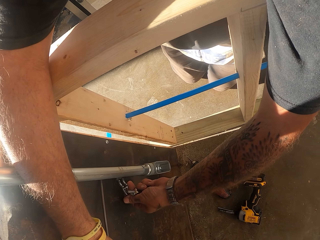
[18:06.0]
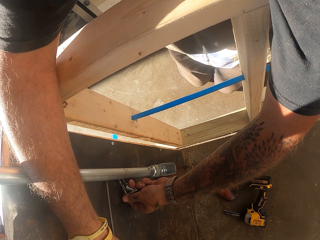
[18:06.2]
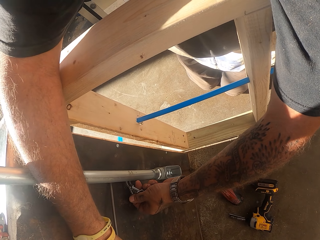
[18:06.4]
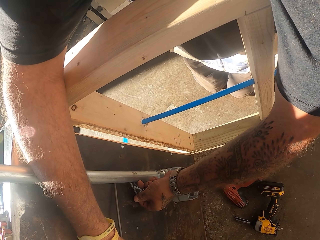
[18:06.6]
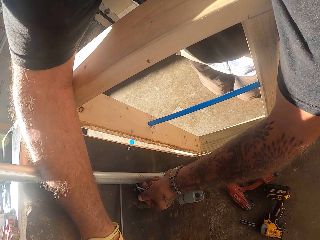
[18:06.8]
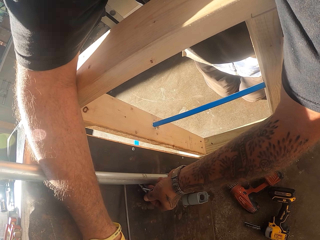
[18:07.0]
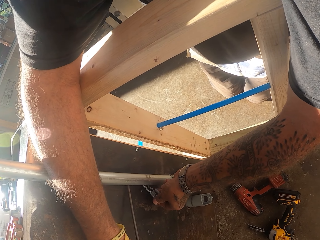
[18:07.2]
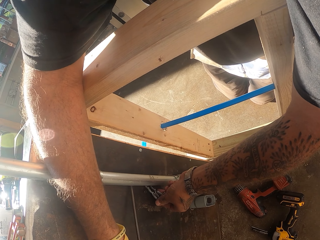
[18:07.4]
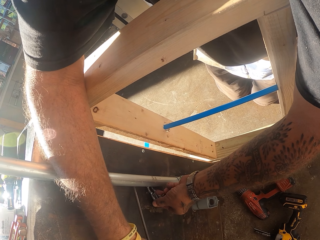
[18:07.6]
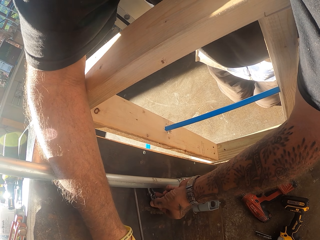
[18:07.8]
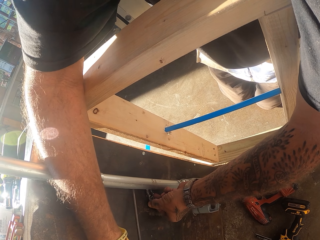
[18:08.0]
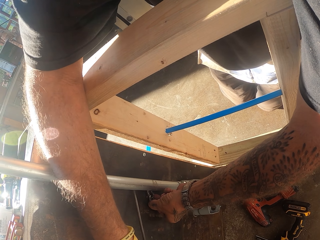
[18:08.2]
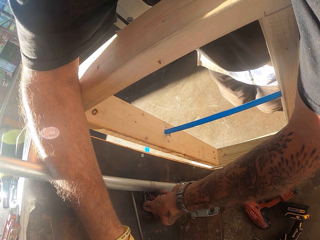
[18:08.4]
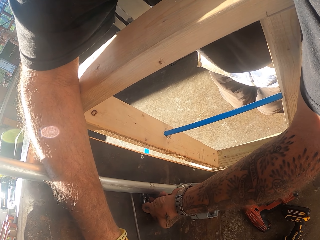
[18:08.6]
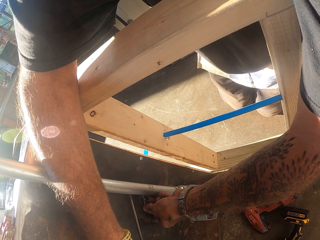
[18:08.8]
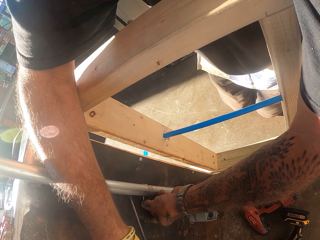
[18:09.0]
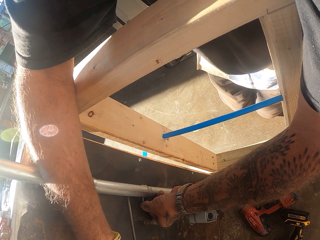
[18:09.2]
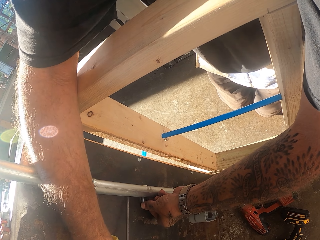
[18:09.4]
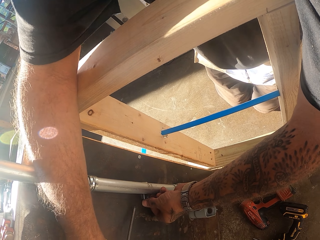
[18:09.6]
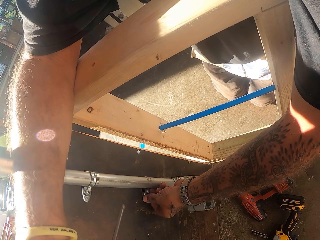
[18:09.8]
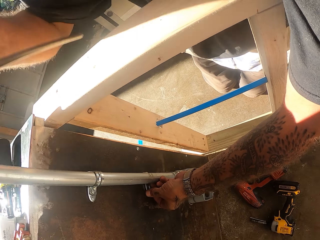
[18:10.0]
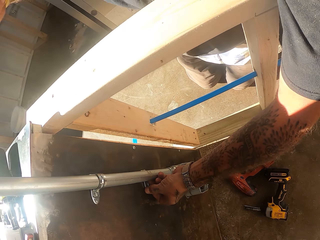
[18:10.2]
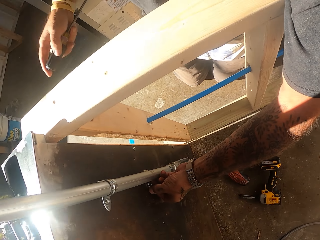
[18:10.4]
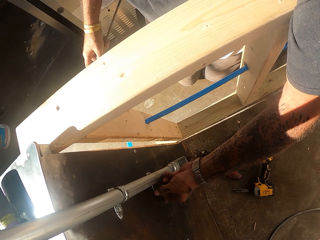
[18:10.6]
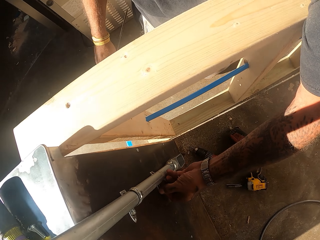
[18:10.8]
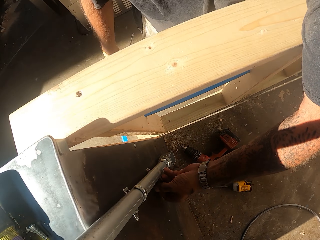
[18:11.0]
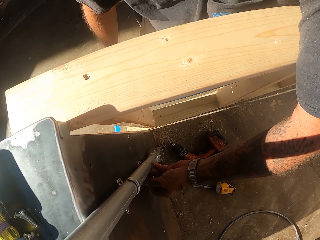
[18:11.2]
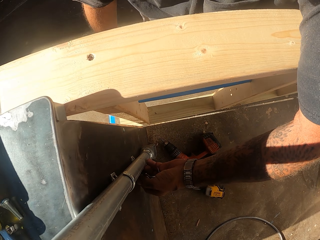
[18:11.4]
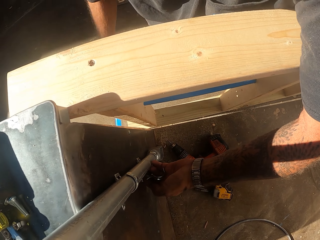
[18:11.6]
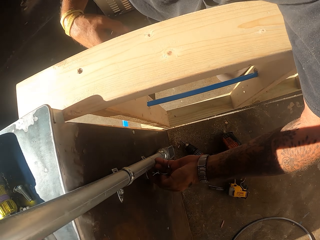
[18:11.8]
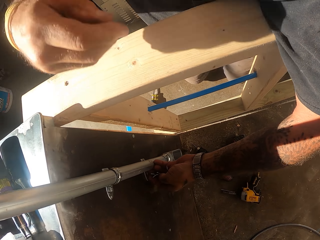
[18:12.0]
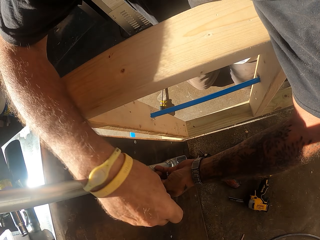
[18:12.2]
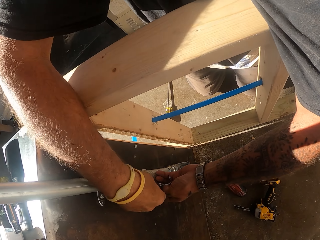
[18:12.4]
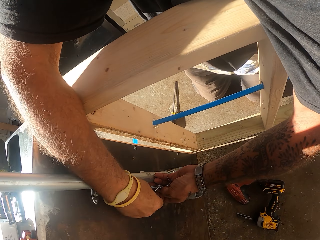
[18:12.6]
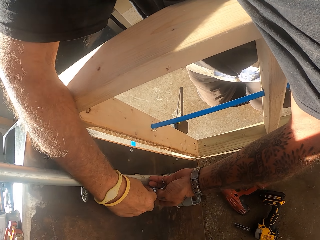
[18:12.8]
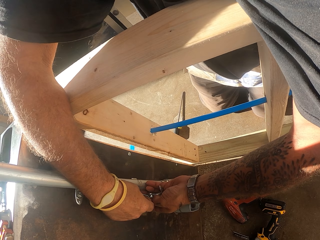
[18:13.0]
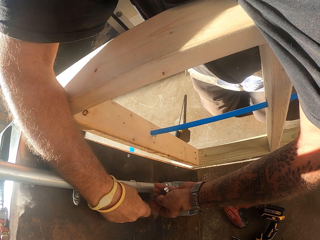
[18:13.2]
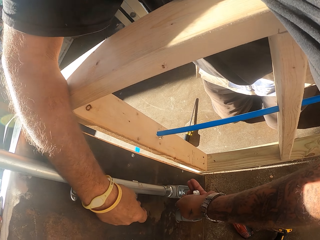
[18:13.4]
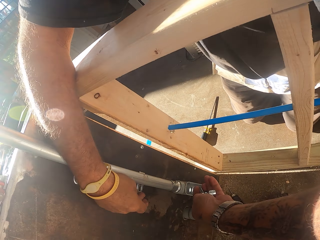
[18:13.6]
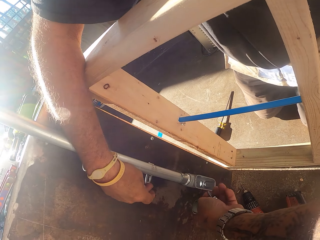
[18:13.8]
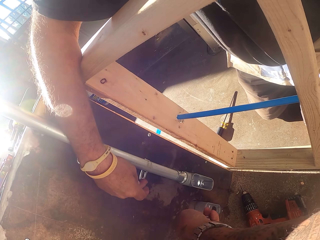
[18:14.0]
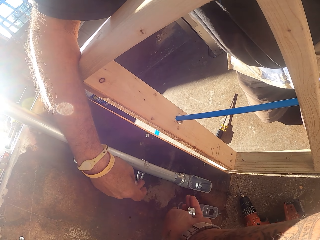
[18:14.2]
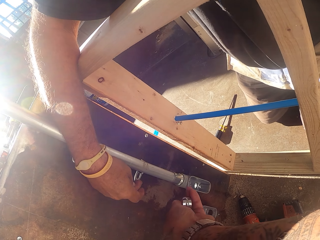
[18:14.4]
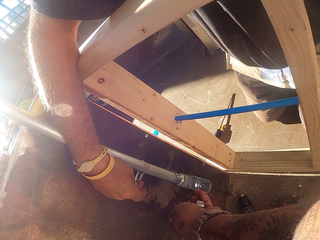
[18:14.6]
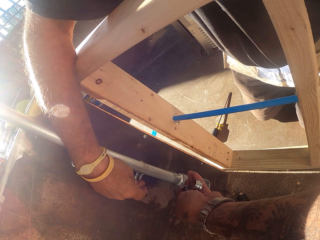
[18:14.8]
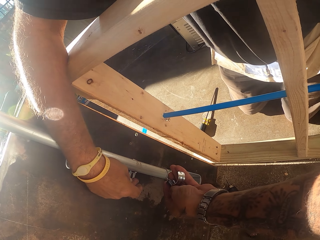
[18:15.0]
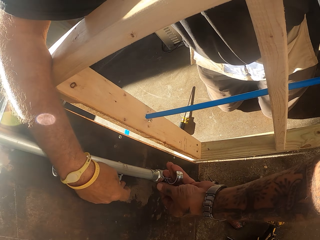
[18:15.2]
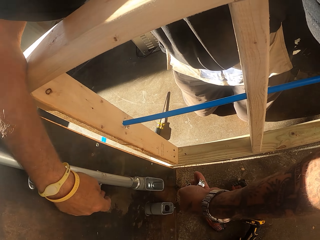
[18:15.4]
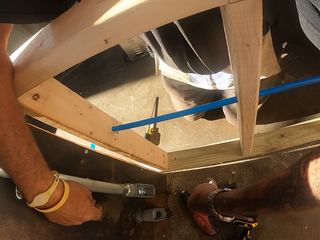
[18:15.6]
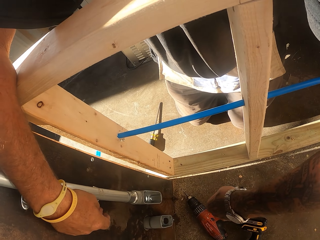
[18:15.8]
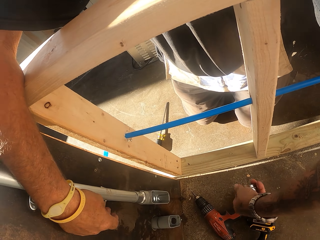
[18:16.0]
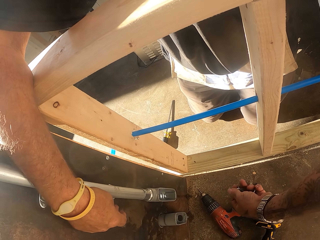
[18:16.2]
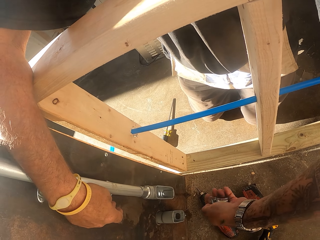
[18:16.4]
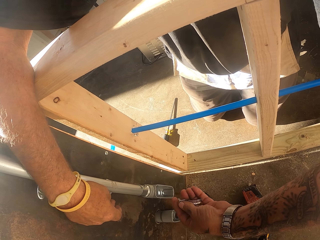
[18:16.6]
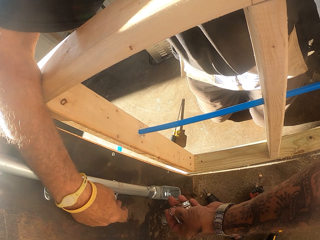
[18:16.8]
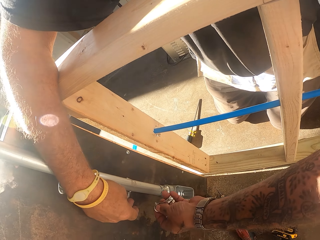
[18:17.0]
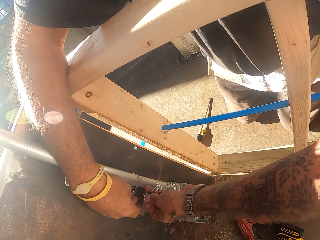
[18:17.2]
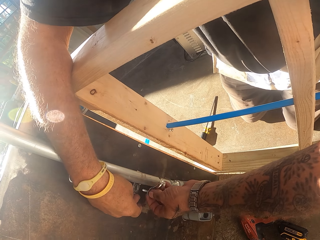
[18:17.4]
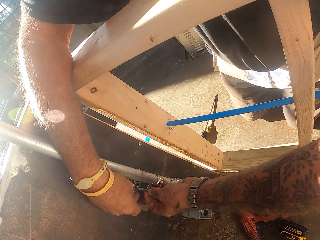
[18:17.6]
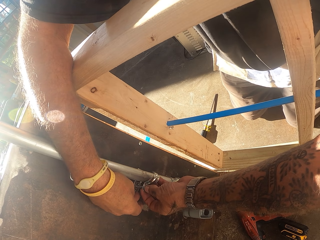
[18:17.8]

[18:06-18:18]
The camera wearer holds the screwdriver. They fix the pipe holder on the pipe with the screwdriver. They raise the hand. They place down the screwdriver. They fix the pipe holder on the pipe again.

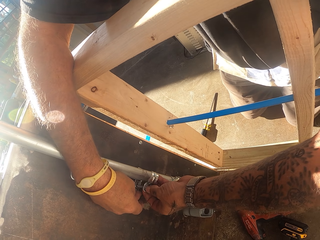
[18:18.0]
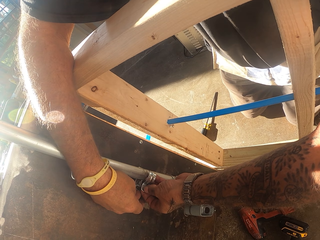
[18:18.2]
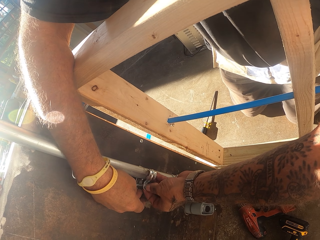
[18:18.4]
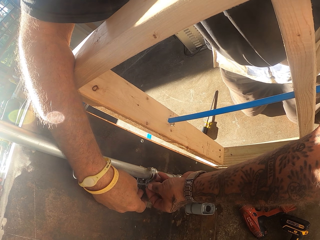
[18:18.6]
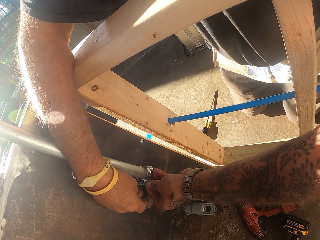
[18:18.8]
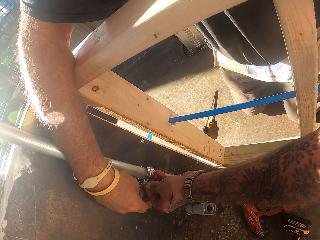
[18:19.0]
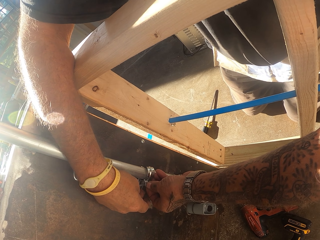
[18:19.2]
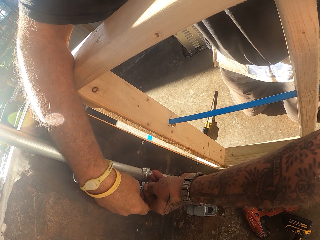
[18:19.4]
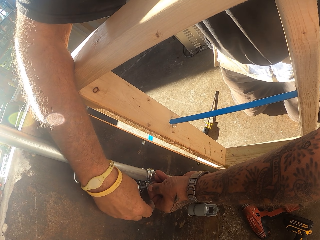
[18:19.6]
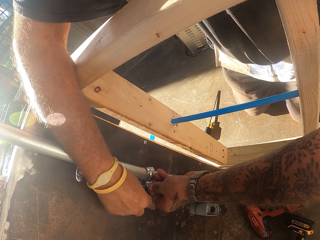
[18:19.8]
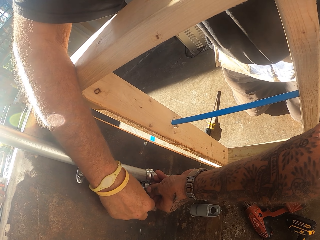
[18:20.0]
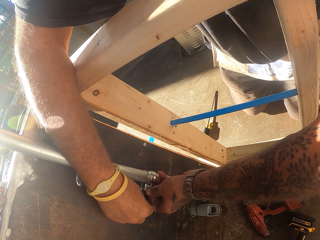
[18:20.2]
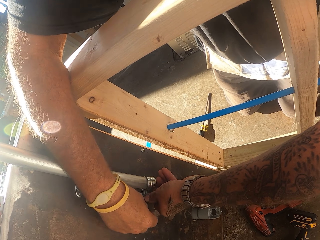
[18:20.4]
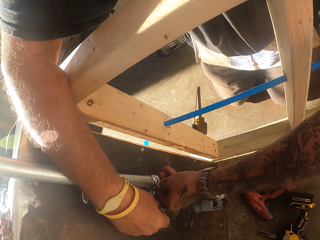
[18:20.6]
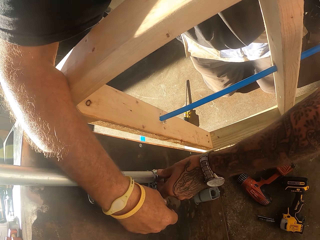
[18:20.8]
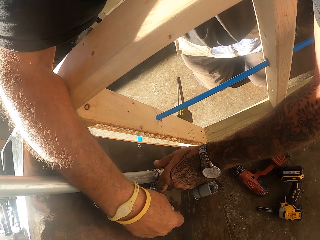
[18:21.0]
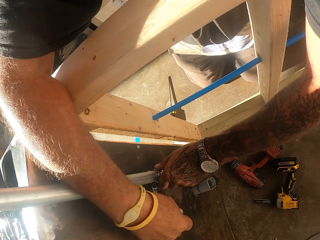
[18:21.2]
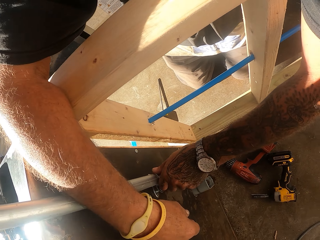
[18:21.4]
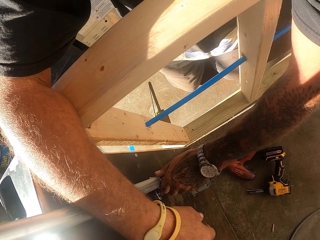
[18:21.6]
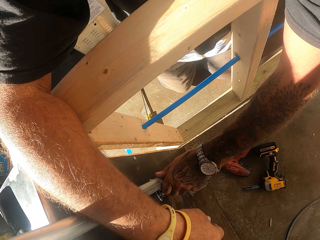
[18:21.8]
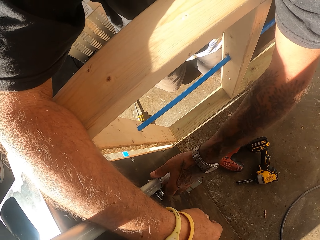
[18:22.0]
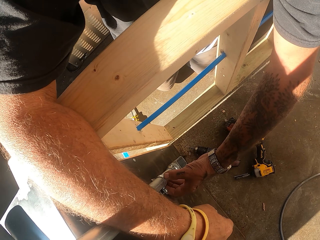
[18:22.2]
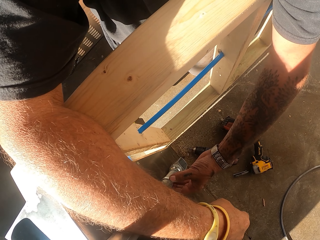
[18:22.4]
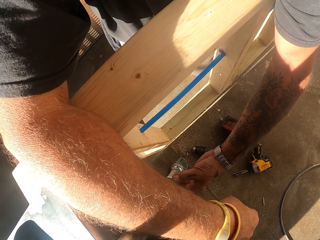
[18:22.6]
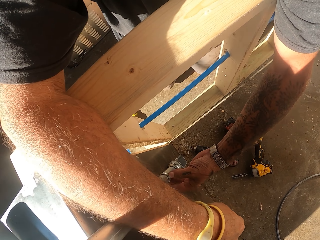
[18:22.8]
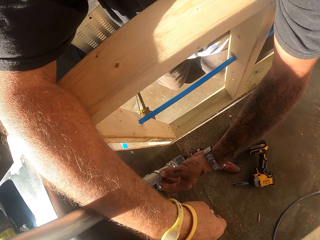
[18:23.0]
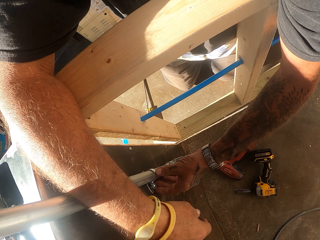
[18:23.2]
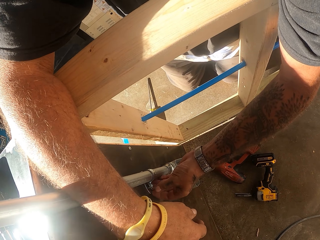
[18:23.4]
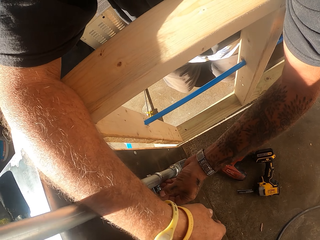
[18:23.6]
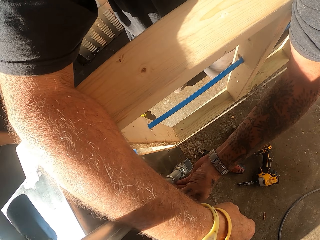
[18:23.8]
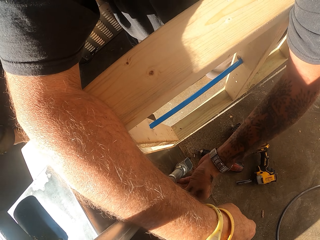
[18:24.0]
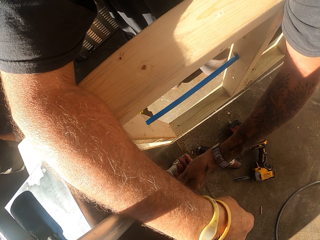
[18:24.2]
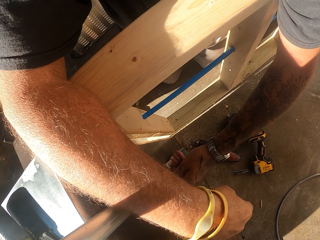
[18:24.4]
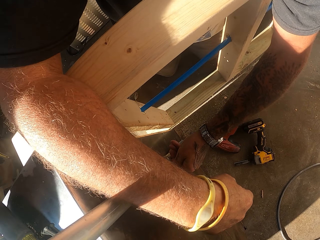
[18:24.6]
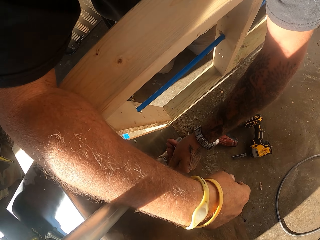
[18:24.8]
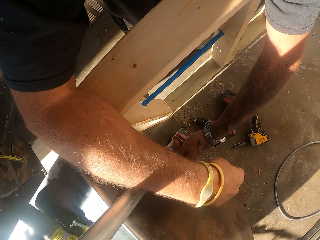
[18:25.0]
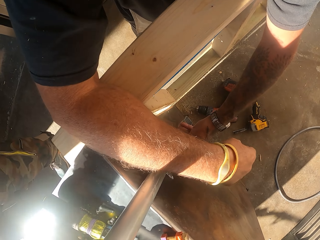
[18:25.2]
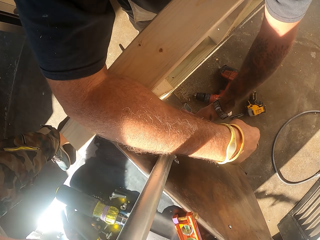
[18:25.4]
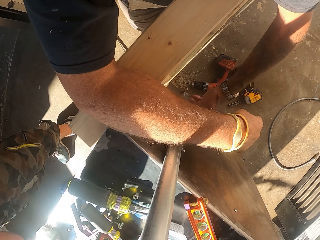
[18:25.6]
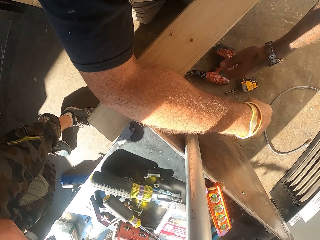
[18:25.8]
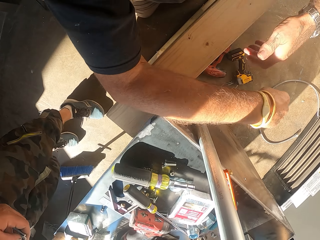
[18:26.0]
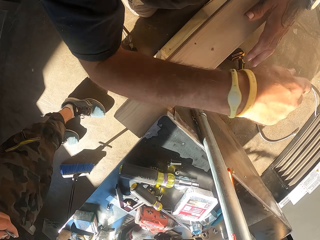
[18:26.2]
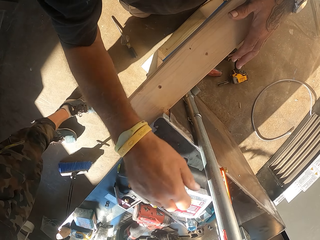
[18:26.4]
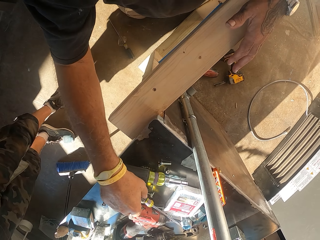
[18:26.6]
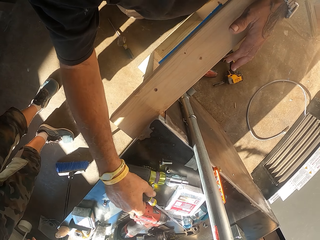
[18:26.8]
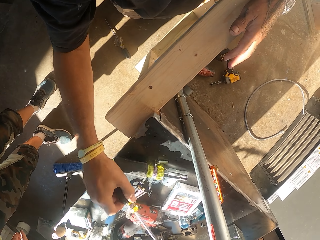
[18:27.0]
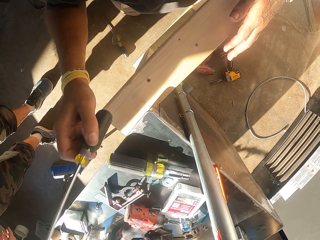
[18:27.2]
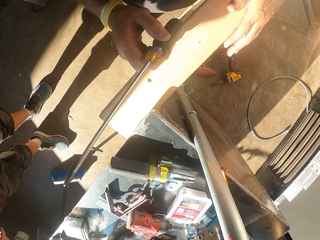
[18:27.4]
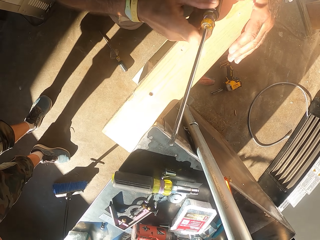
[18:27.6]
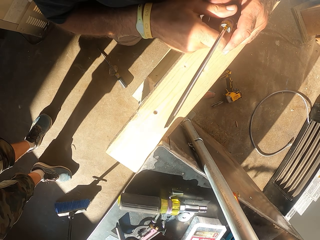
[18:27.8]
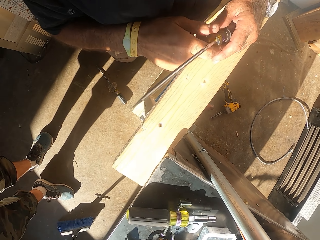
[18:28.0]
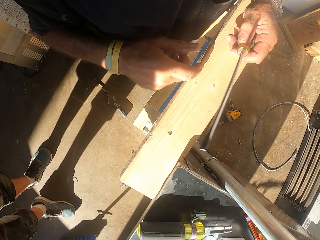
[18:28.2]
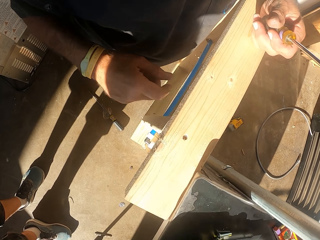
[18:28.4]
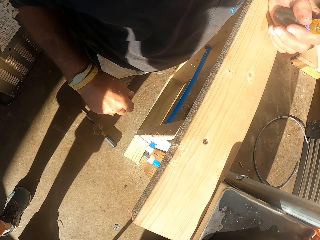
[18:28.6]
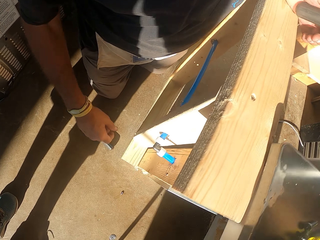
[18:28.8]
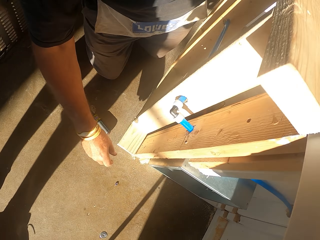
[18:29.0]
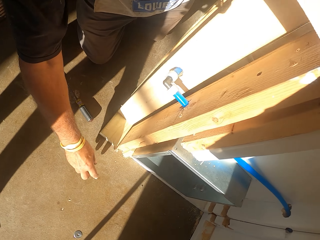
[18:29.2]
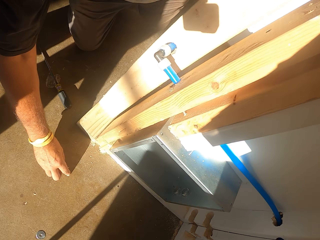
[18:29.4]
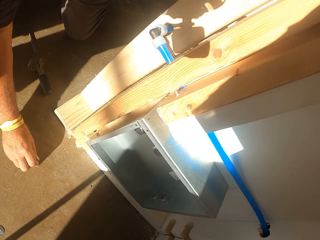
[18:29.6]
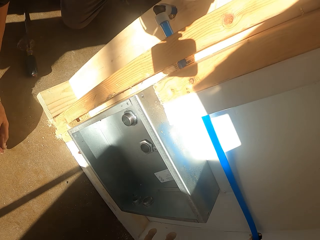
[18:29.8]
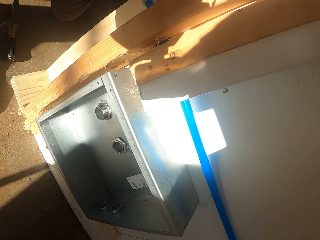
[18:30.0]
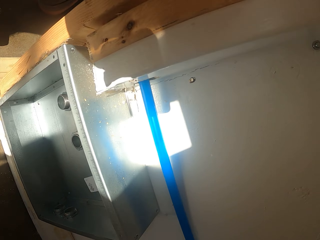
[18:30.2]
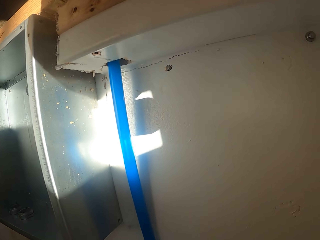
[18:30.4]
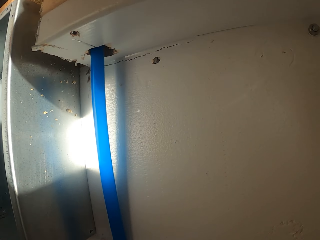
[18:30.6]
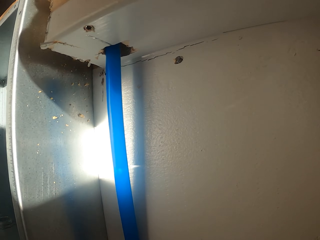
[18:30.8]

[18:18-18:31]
The camera wearer adjusts nuts. They pick up the screwdriver on the counter. They hold the screwdriver. They pick up a bolt on the floor.
